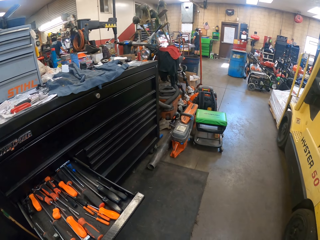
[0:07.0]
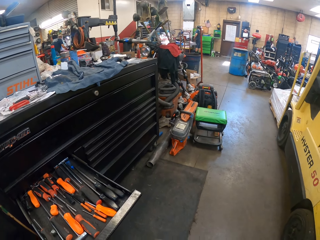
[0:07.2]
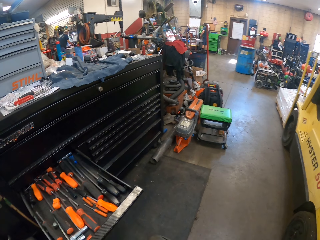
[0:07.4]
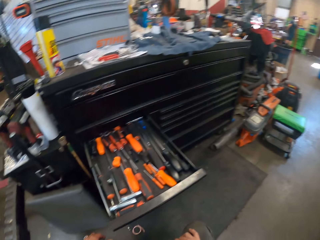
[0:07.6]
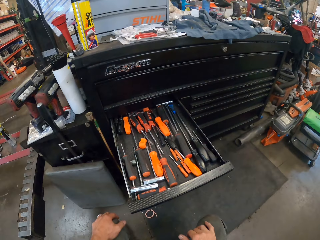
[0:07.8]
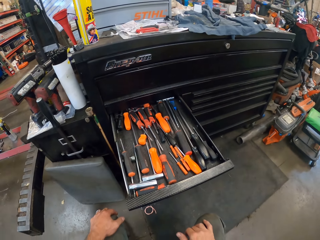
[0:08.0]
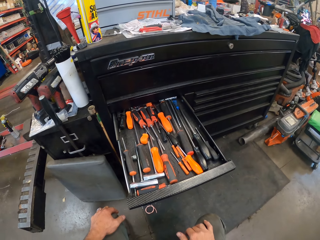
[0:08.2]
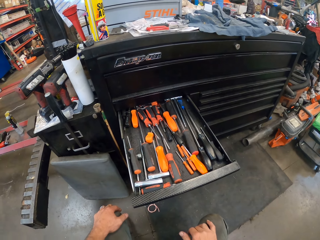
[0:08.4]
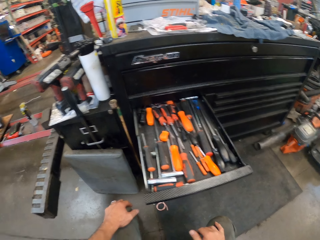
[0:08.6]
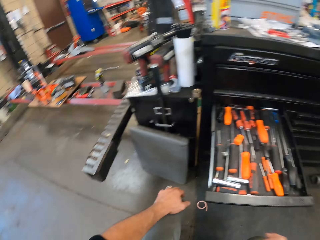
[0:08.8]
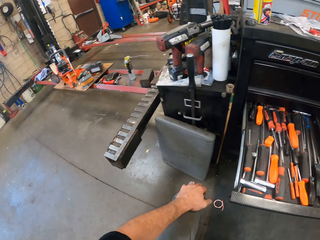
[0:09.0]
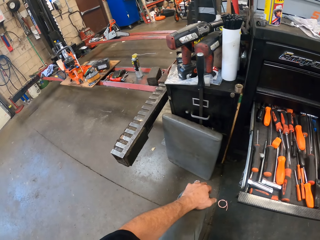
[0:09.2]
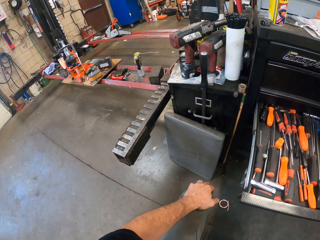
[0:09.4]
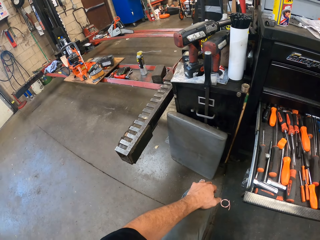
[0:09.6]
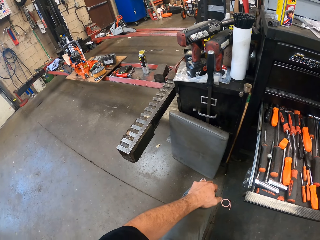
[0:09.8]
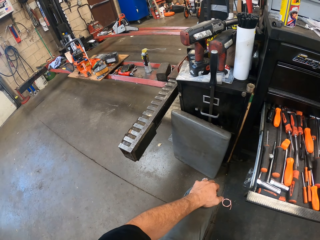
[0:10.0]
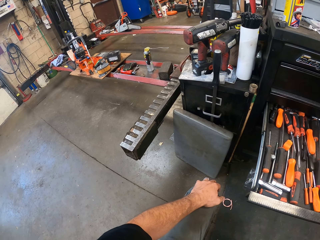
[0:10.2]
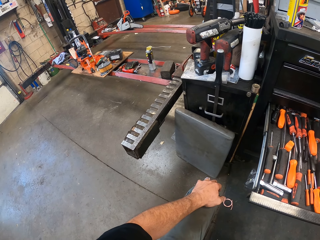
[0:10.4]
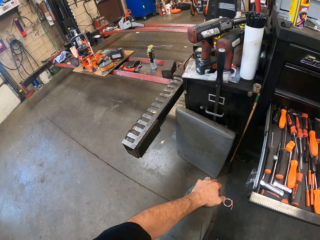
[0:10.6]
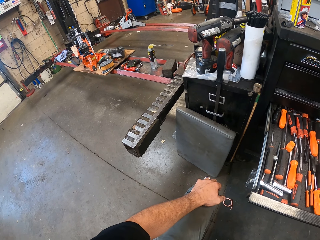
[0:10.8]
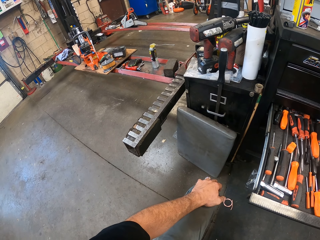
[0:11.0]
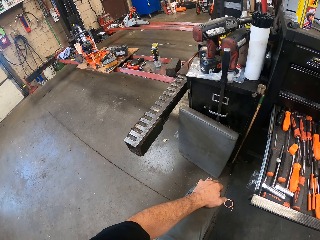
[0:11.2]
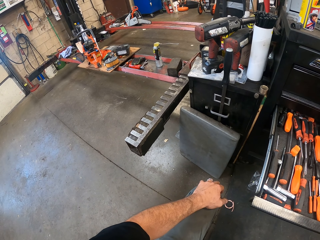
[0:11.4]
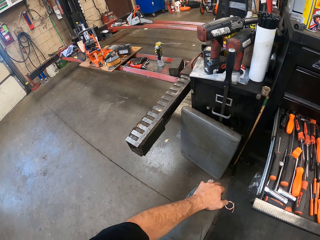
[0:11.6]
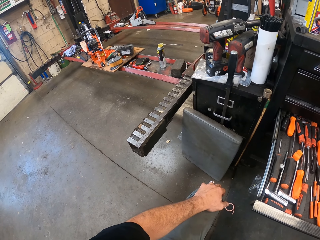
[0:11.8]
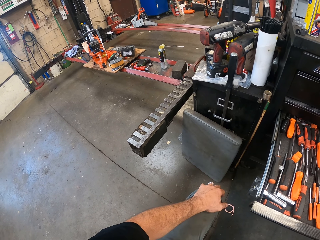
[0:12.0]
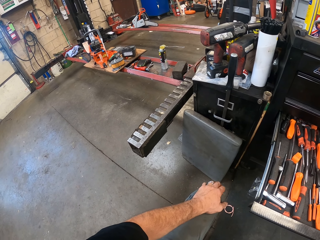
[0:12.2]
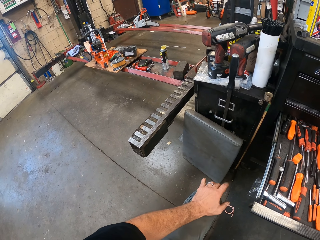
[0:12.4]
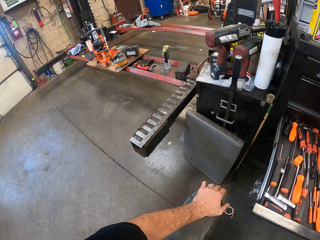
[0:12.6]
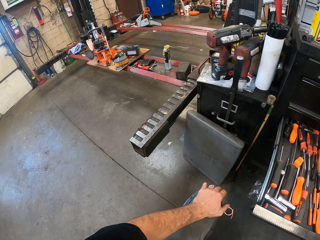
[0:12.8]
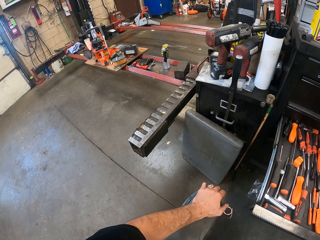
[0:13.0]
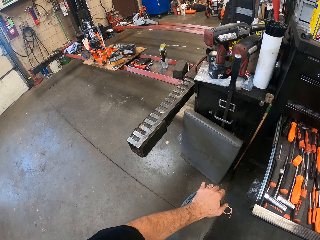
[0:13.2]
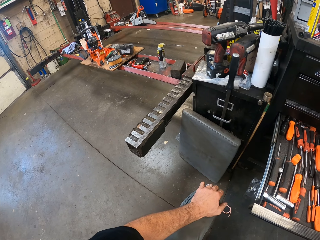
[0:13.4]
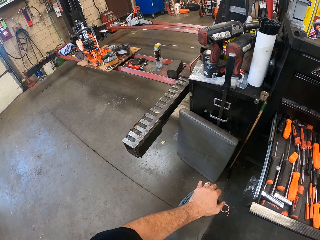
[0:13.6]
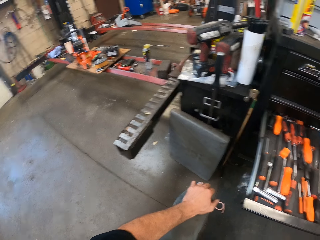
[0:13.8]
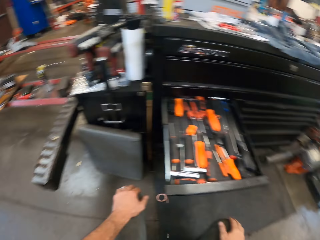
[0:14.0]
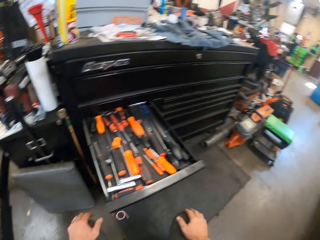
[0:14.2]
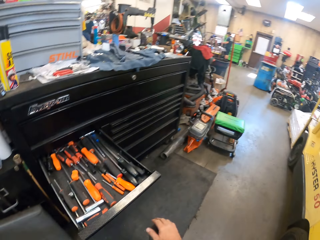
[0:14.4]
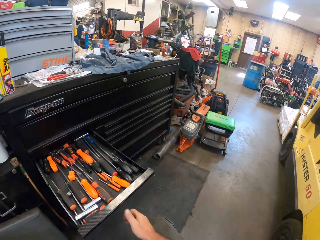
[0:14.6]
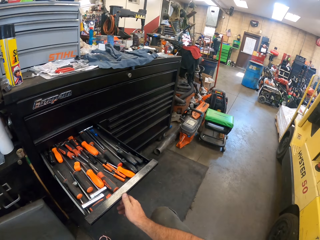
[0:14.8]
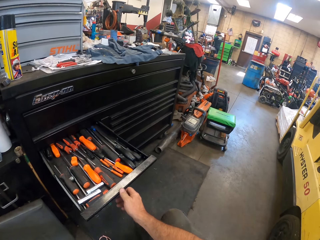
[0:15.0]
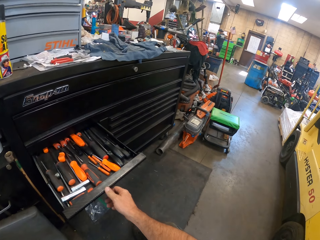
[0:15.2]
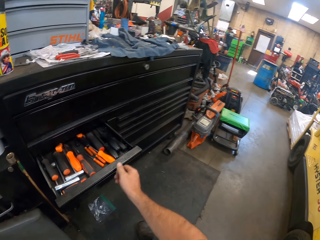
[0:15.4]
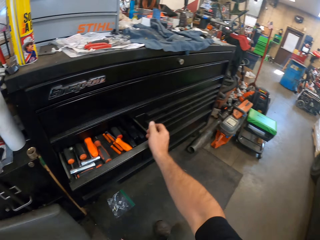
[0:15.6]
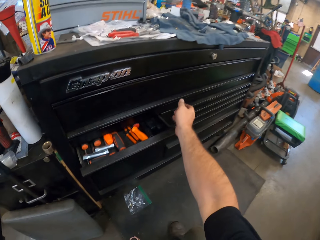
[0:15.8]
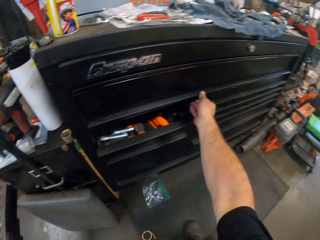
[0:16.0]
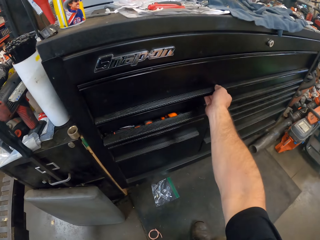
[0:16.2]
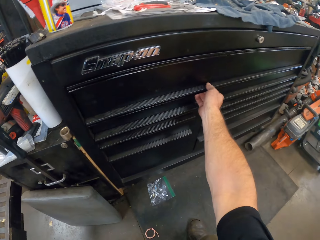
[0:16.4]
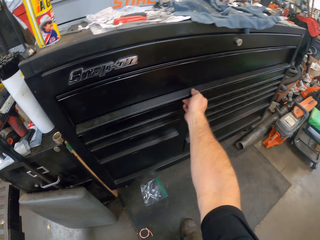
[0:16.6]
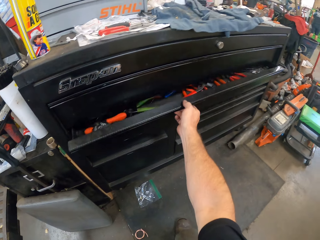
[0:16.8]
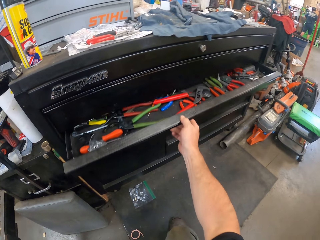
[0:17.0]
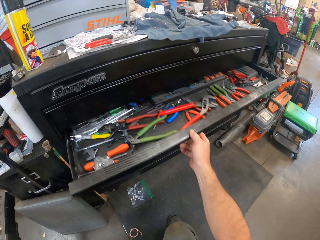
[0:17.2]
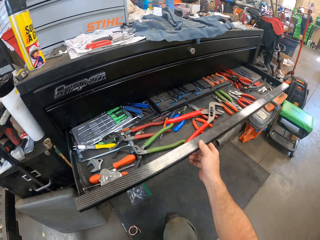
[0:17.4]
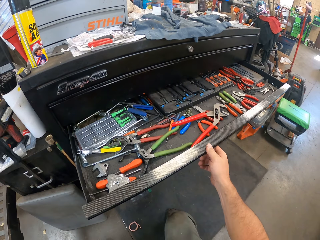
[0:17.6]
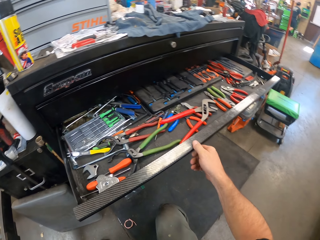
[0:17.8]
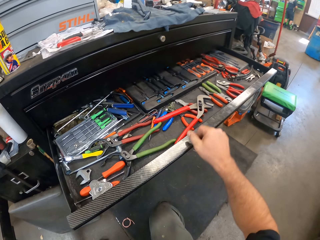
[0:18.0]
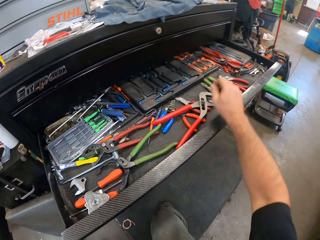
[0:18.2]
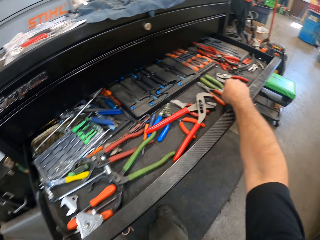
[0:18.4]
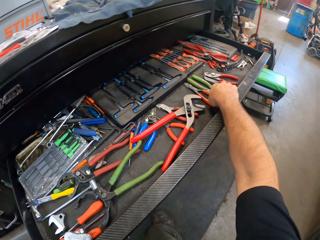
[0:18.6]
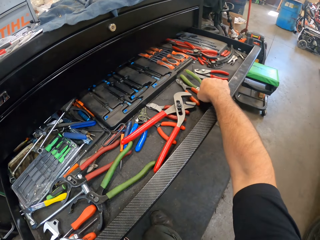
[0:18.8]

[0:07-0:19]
The camera wearer holds his knee. He closes a drawer with his right hand. He opens another drawer with his right hand.

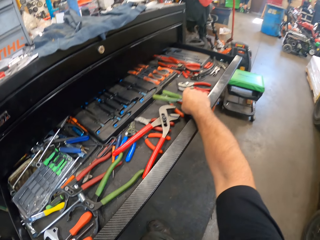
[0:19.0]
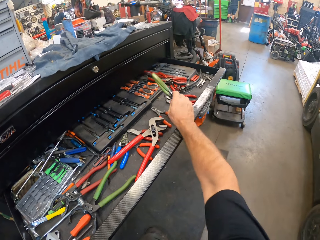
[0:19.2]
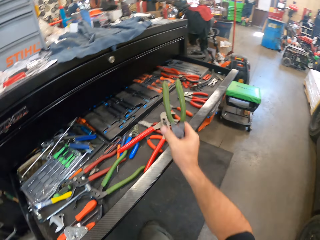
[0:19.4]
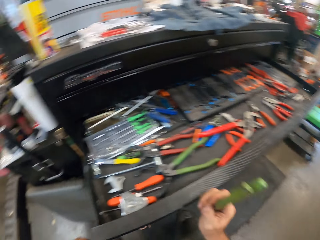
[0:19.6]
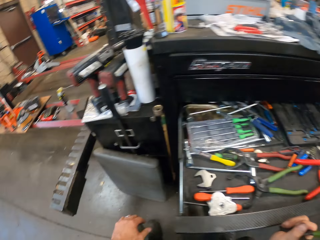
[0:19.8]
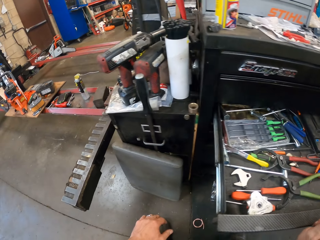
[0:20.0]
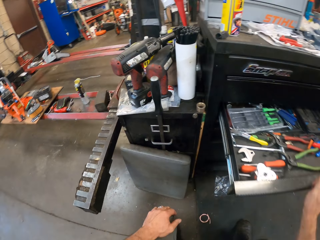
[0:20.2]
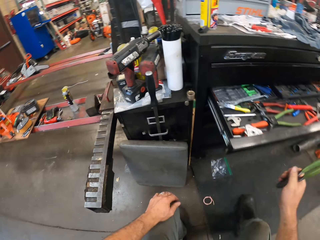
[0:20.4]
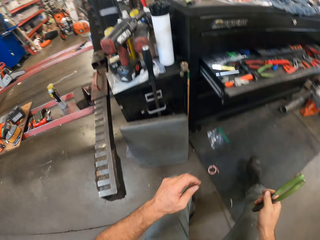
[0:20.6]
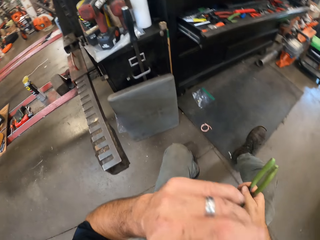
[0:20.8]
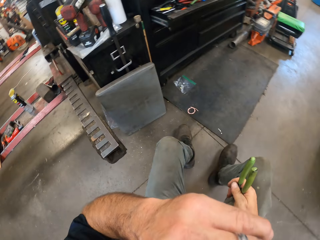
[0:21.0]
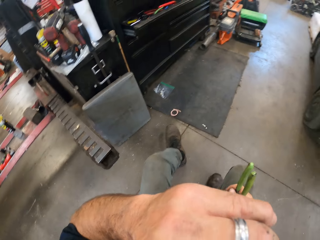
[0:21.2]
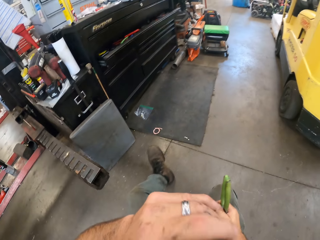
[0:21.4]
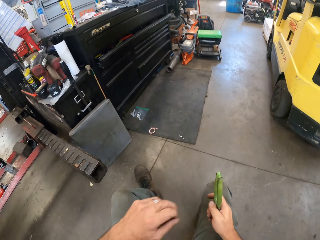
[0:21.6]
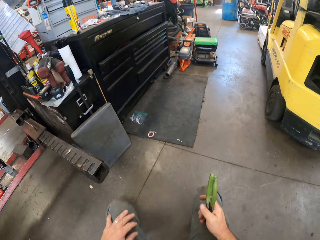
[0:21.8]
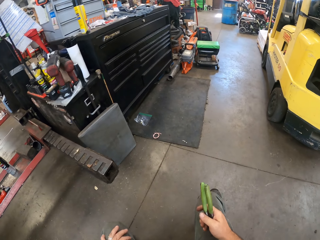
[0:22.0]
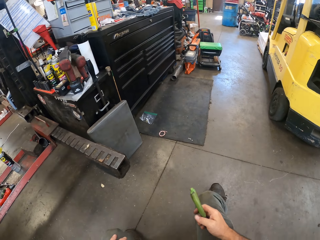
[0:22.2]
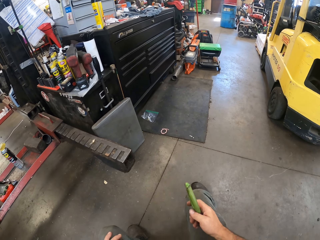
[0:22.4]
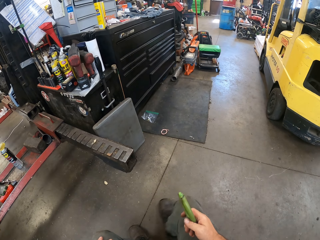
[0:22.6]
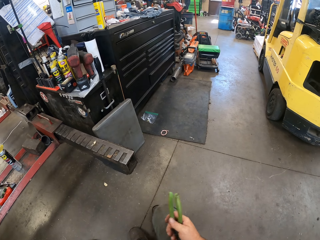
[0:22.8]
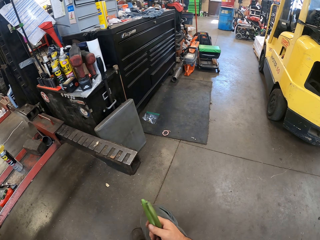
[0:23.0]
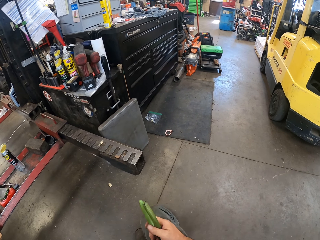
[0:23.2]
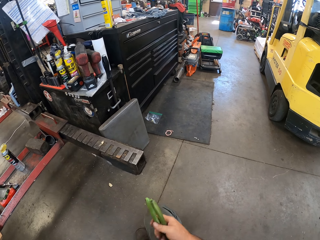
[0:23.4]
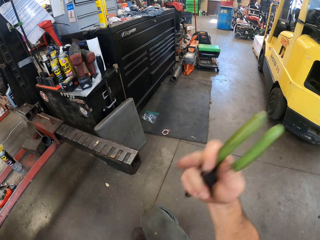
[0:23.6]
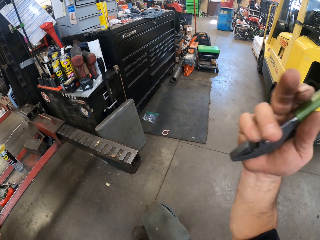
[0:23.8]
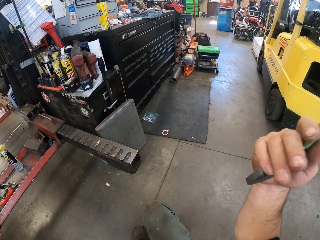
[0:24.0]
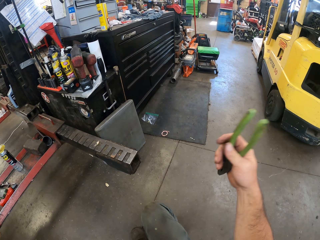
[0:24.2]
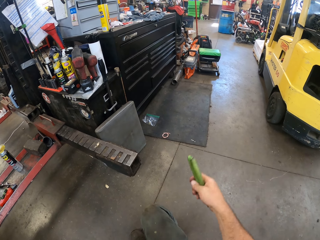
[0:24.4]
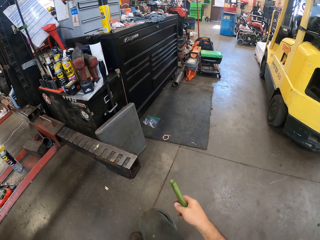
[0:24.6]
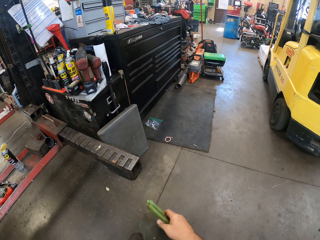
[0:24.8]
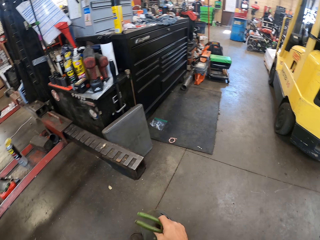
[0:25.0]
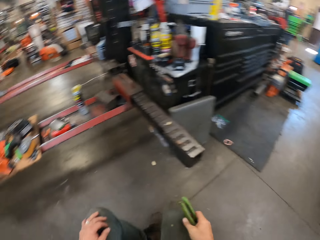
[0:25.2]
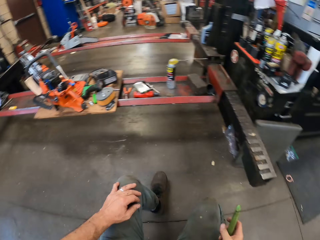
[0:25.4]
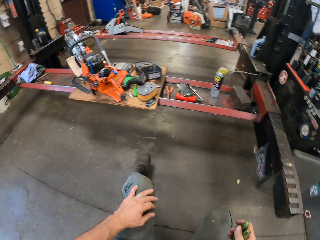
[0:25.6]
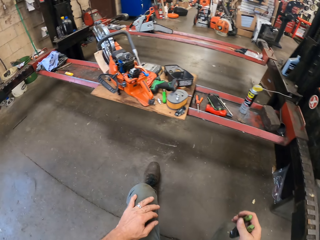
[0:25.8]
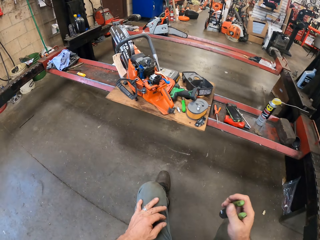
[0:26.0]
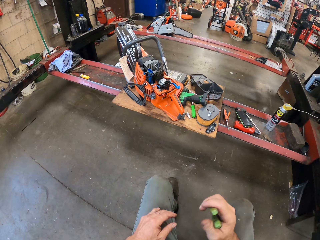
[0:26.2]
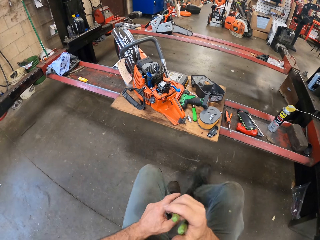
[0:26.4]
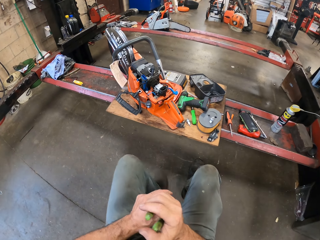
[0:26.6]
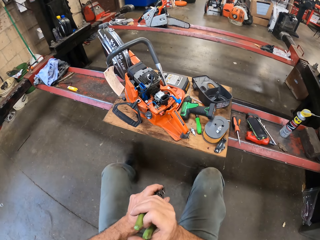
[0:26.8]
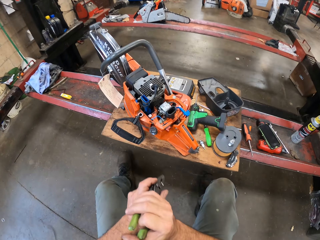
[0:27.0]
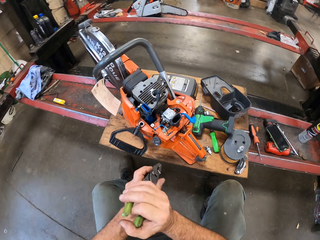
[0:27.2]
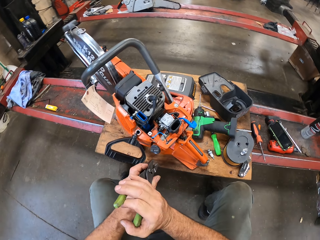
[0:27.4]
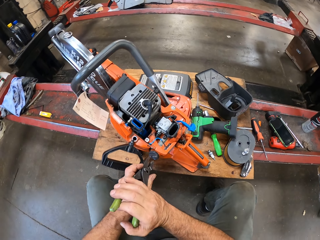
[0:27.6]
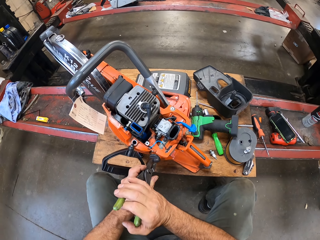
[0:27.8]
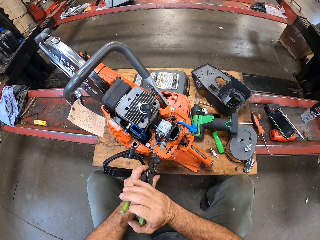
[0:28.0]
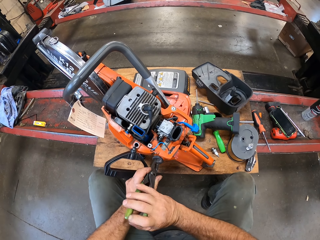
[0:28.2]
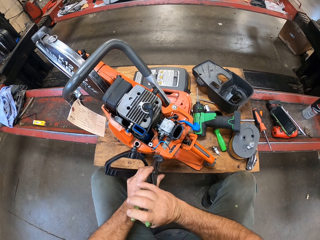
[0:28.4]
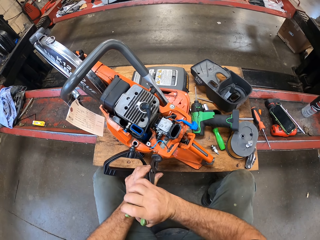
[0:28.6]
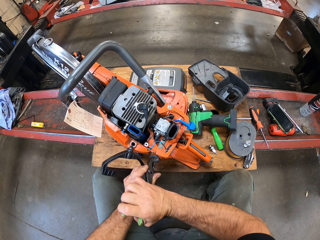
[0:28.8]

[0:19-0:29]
The camera wearer picks up a pair of pliers from the drawer with his right hand. He closes the drawer with his right hand. He lifts his left hand towards his head. He lowers his left hand from his head. He walks in the garage. He raises his hand. He loosens a cork with the pliers. He turns the fuel cap of a circular hand saw on a lift's platform with the pliers with both hands.
